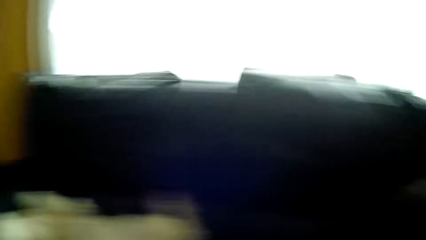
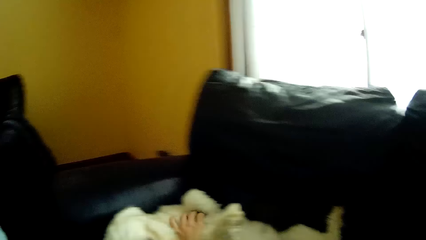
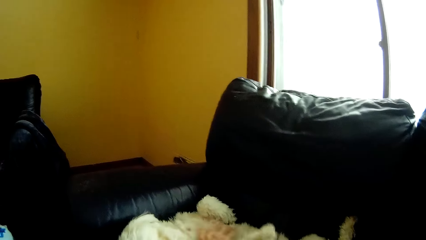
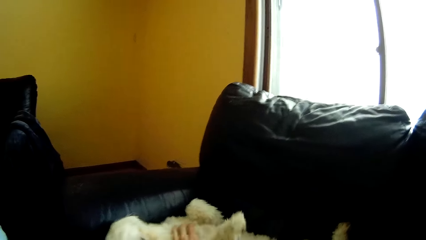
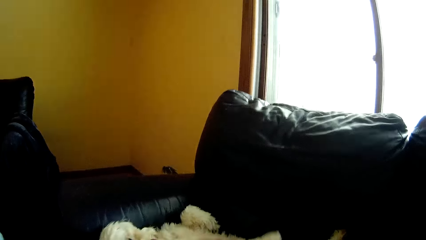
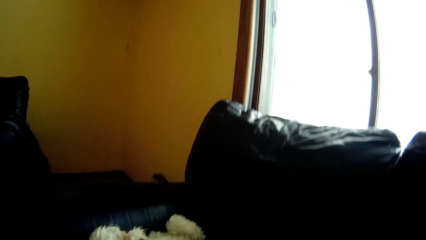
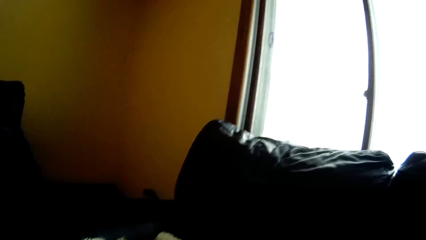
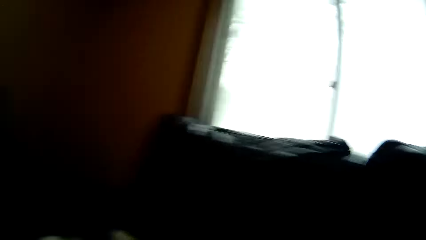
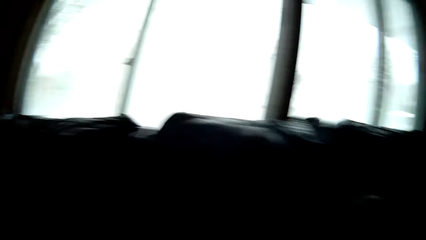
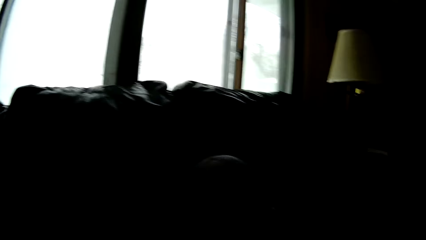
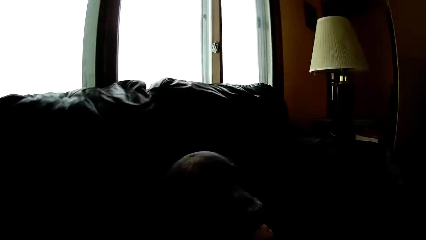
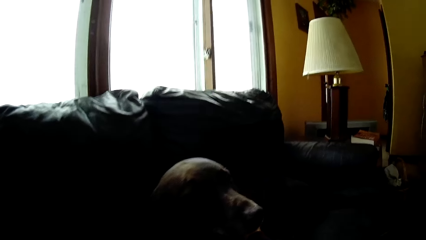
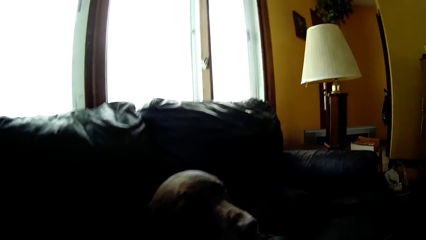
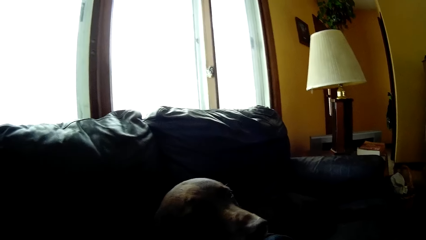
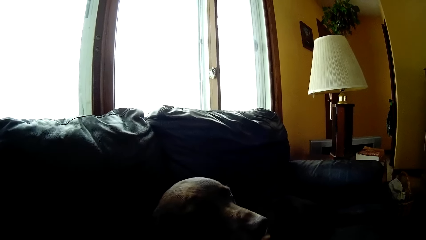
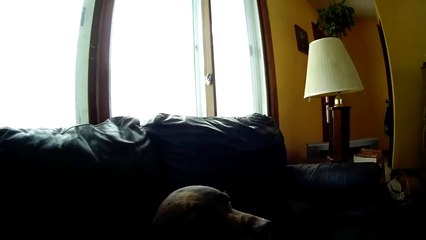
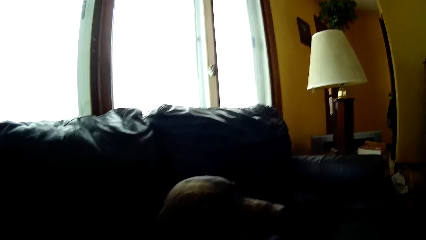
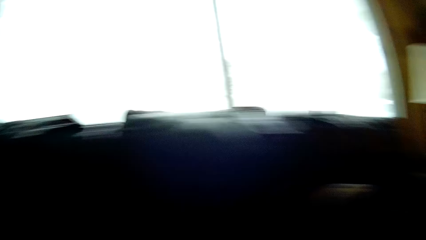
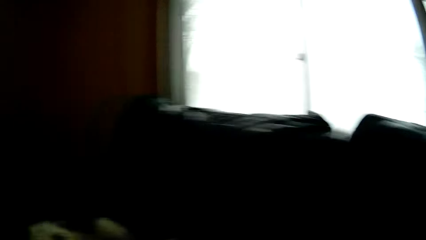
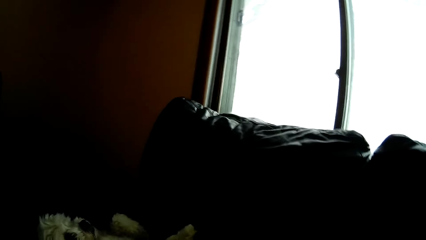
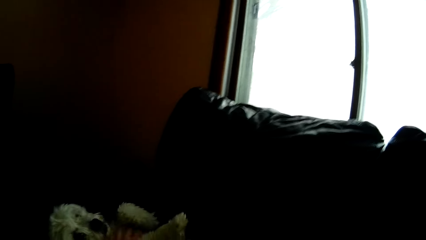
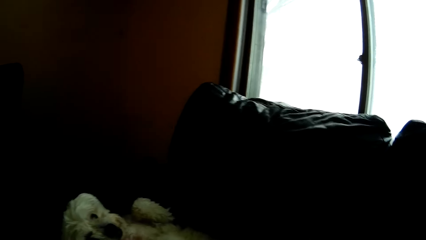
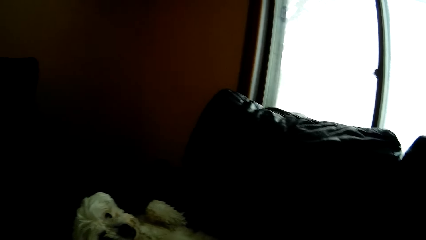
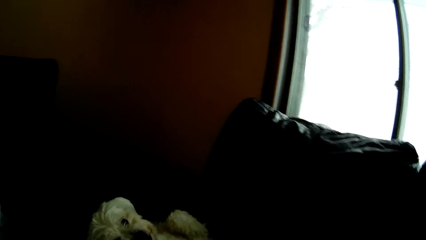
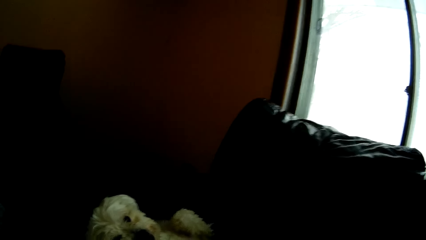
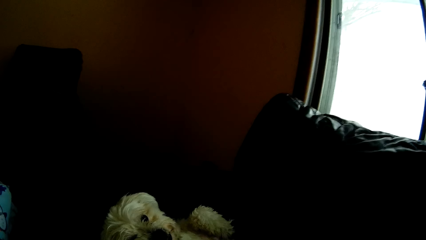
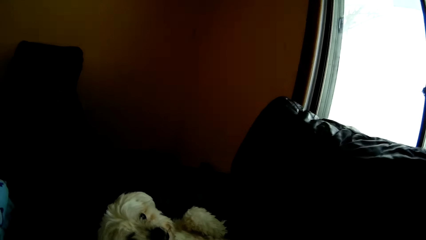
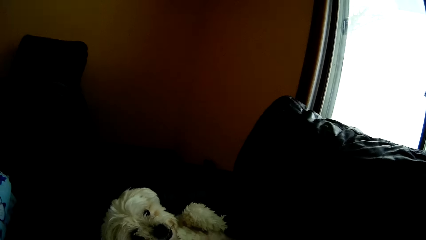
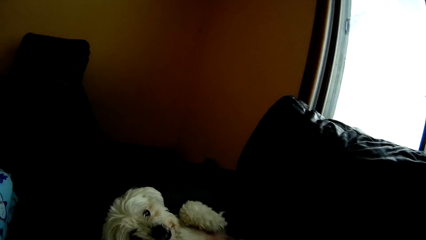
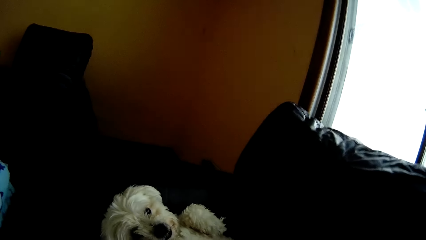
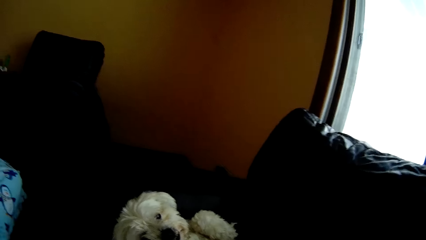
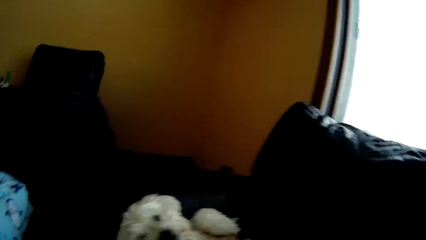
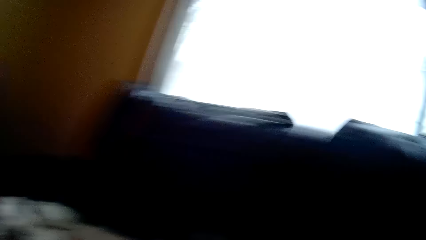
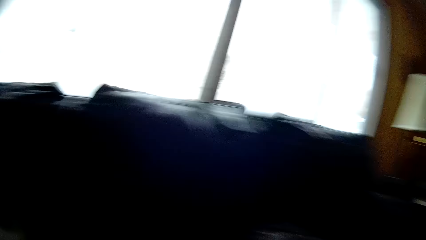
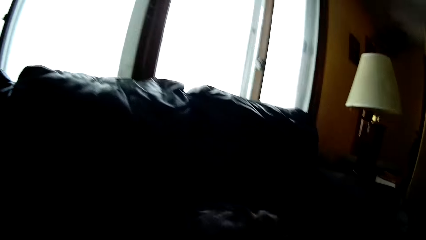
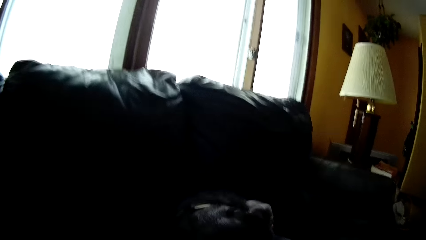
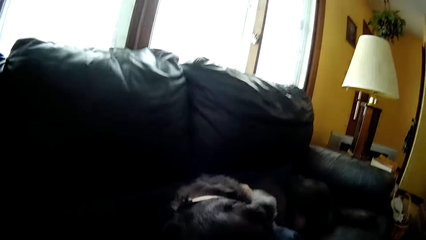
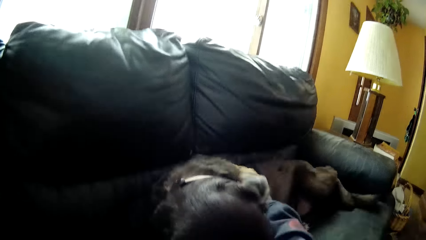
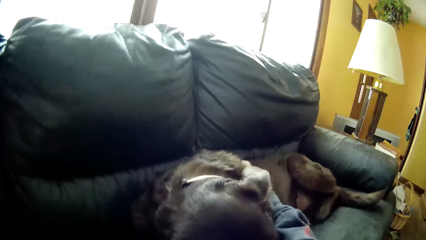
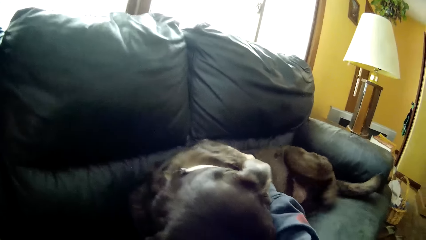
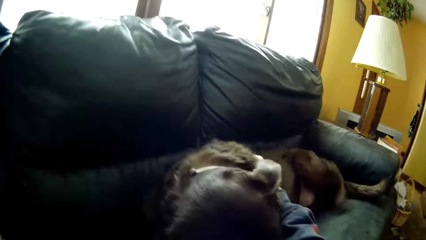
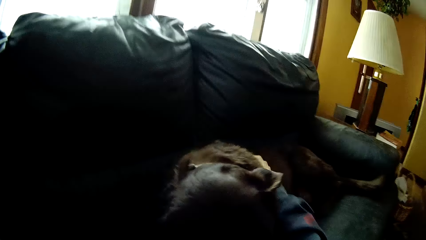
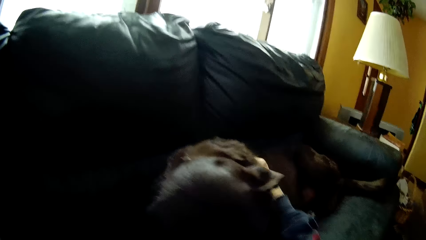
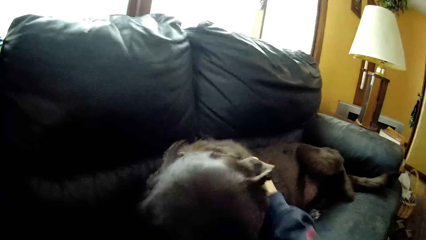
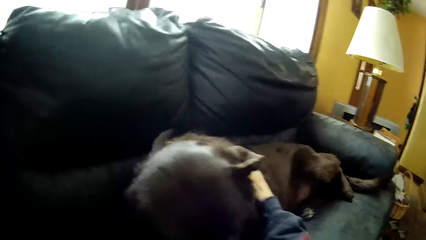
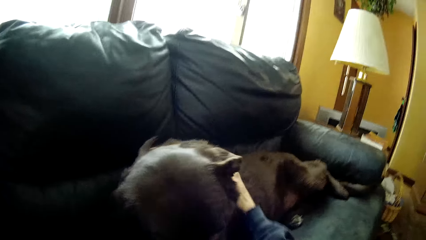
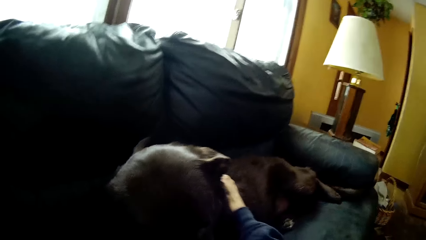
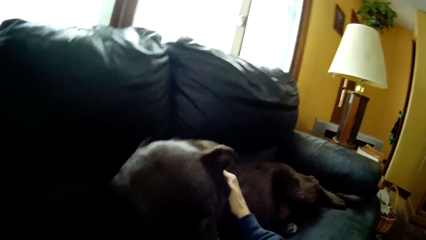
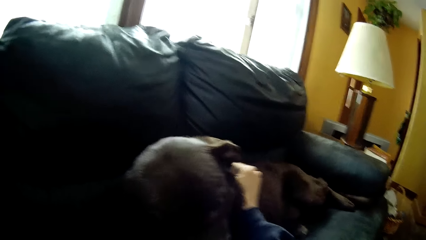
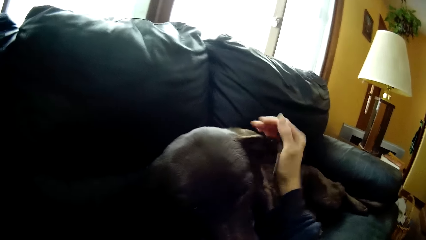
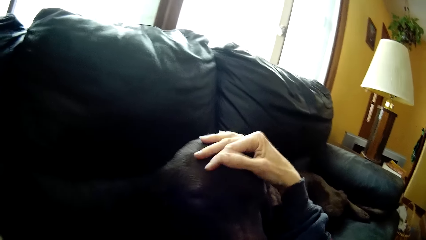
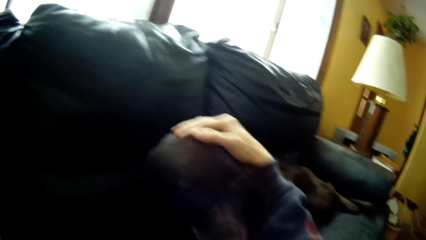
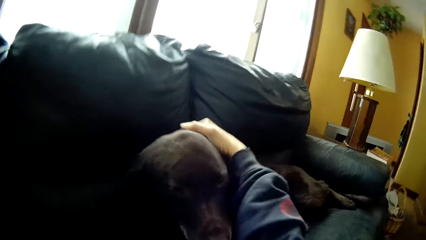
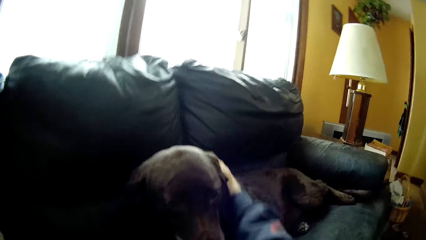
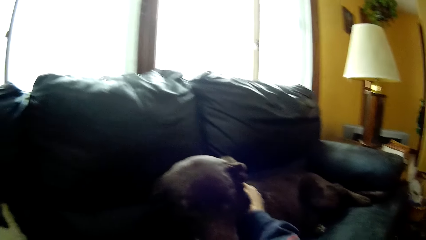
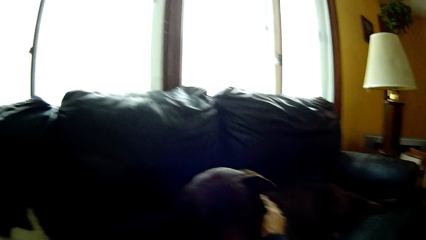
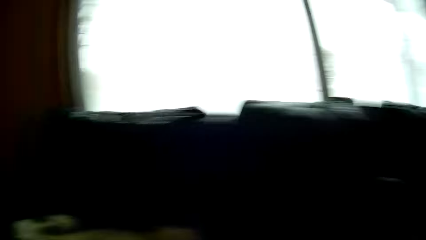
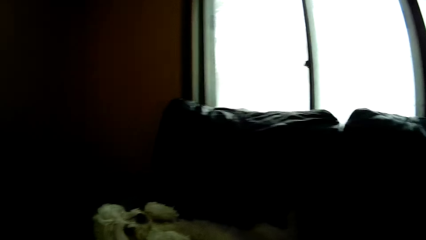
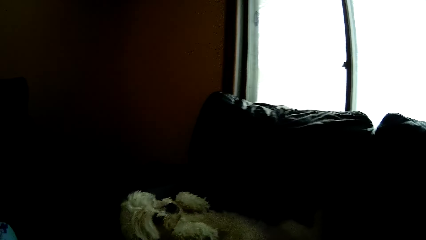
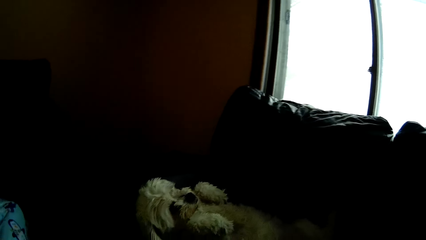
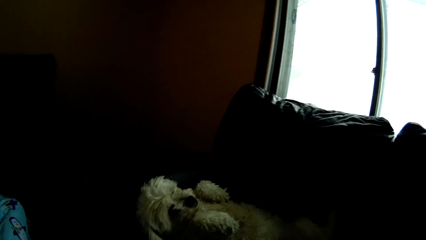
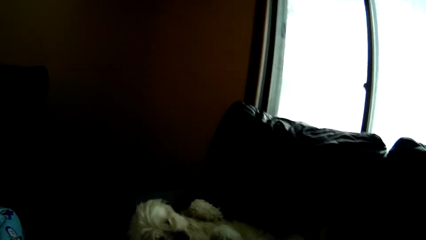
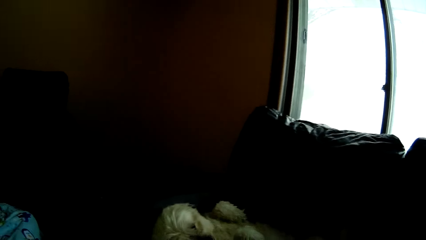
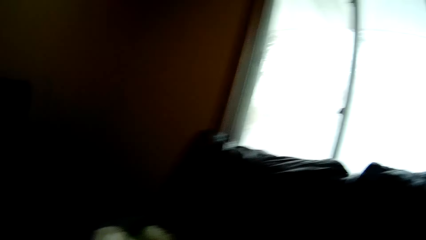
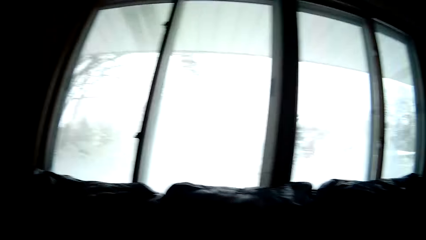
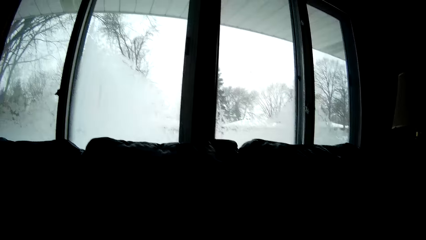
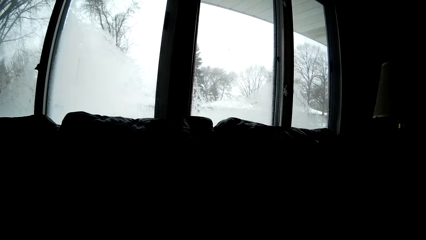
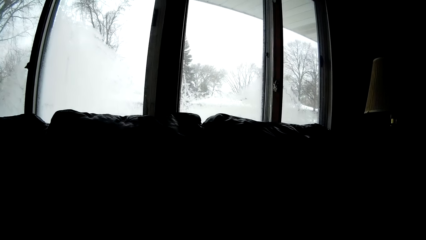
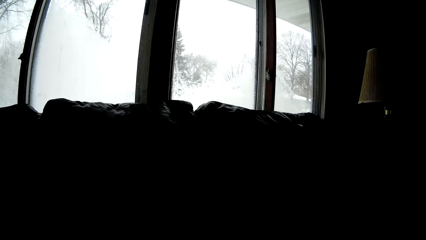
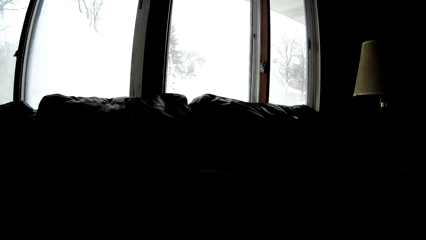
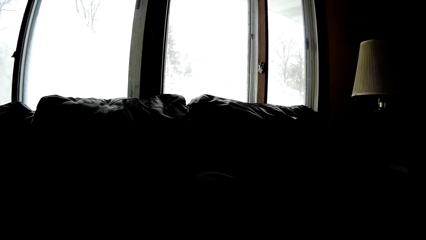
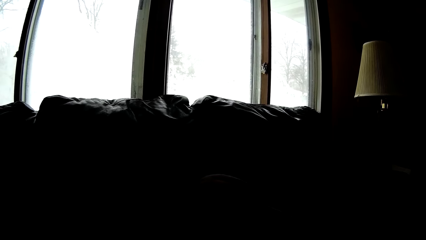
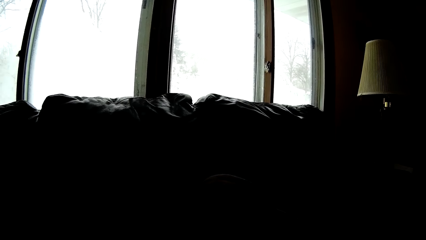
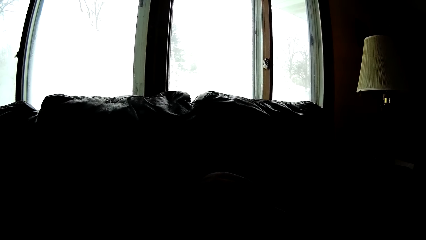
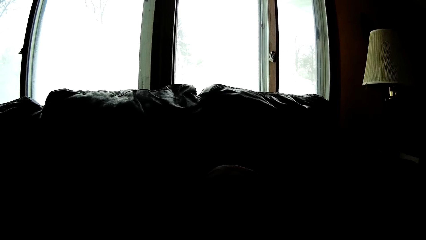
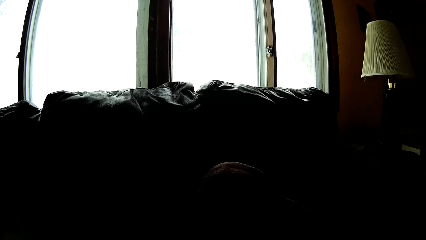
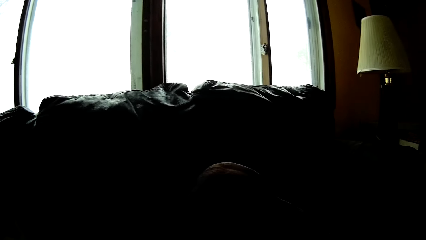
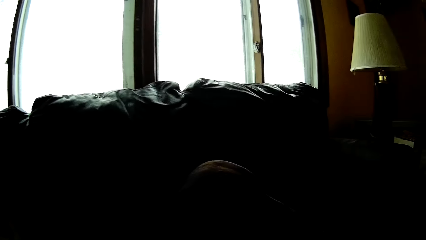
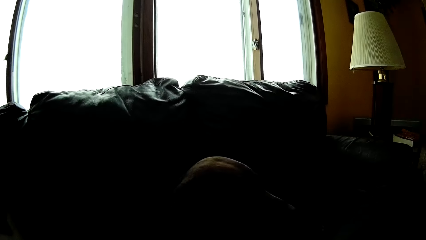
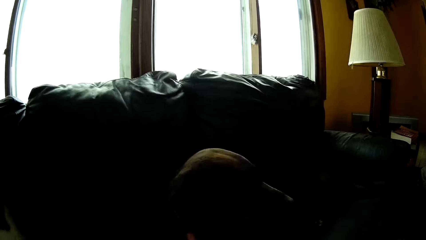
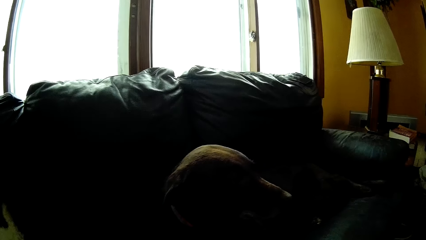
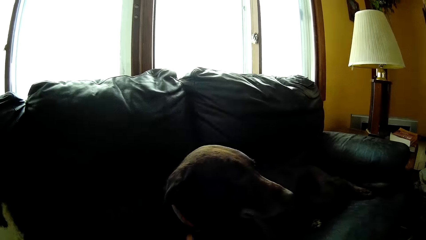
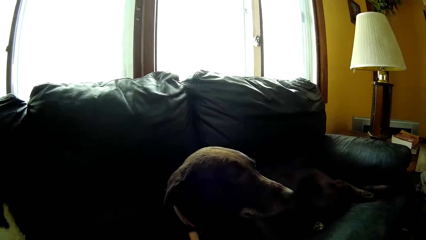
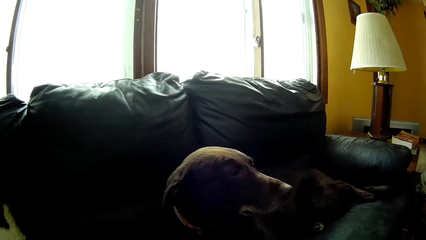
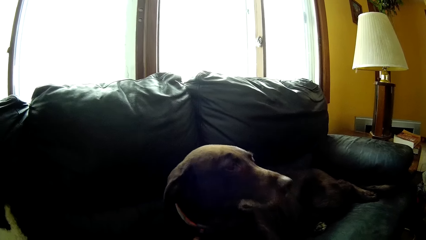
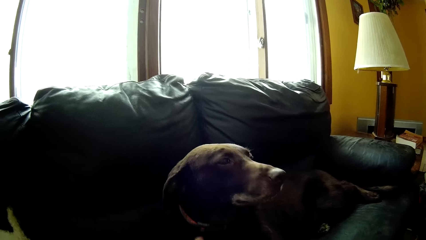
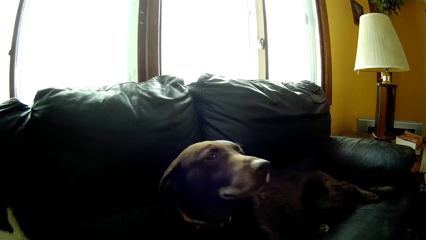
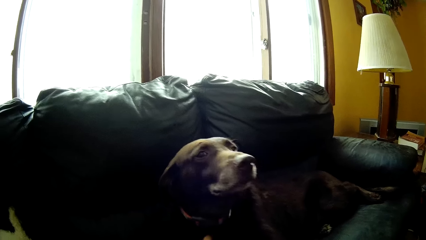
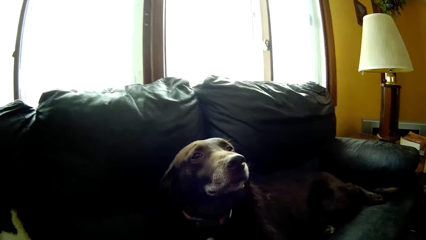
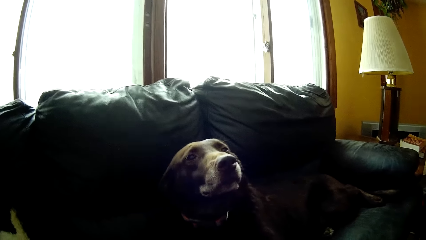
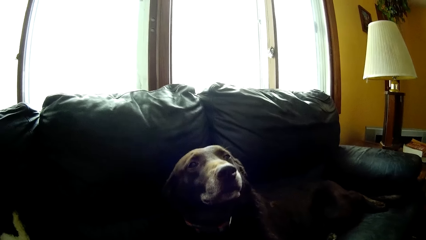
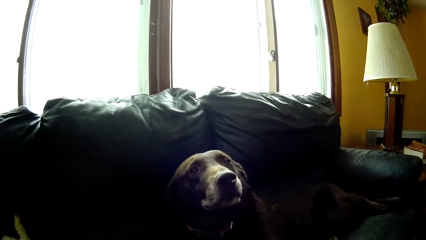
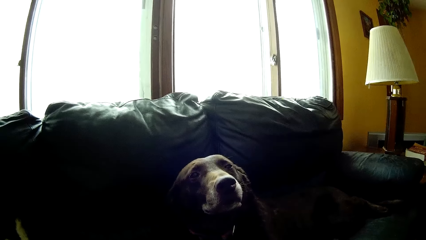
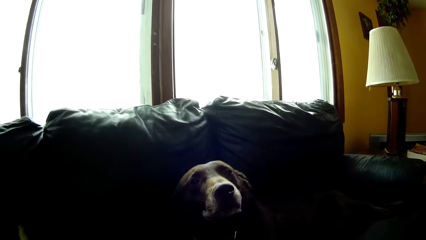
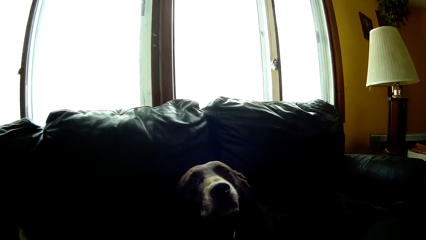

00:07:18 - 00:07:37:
The camera wearer caresses the white dog. They stare at the black dog. They stare at the white dog. They caress the white dog. They caress the black dog. They stare at the white dog. They stare at the black dog. They caress the black dog.
